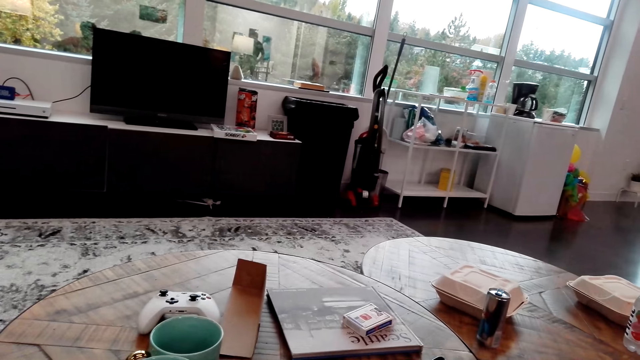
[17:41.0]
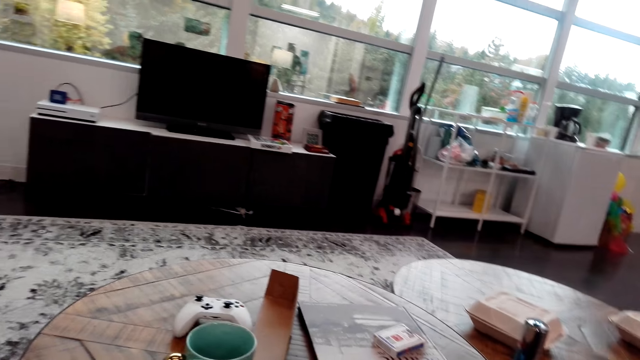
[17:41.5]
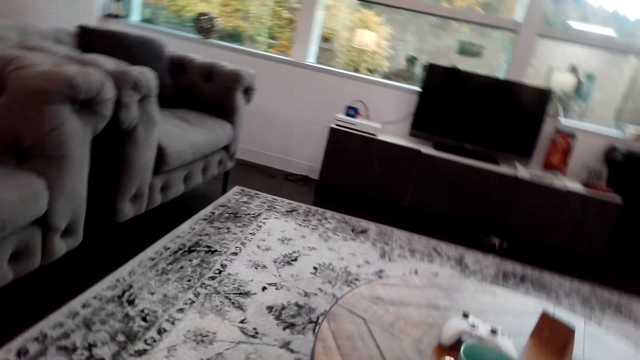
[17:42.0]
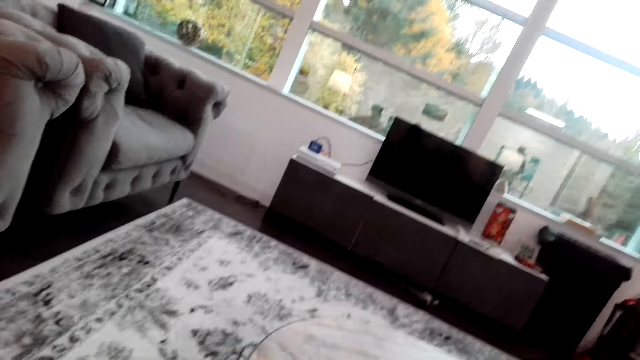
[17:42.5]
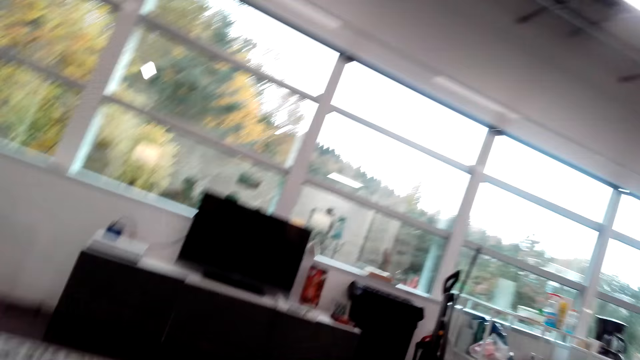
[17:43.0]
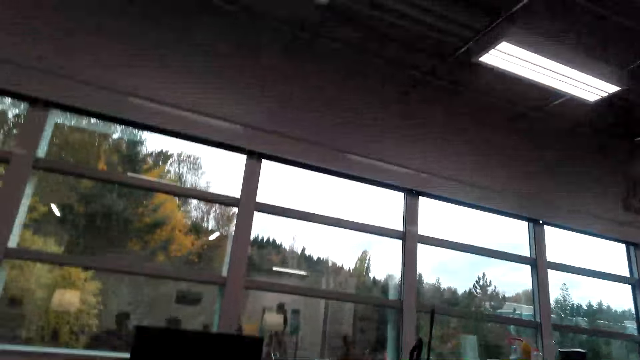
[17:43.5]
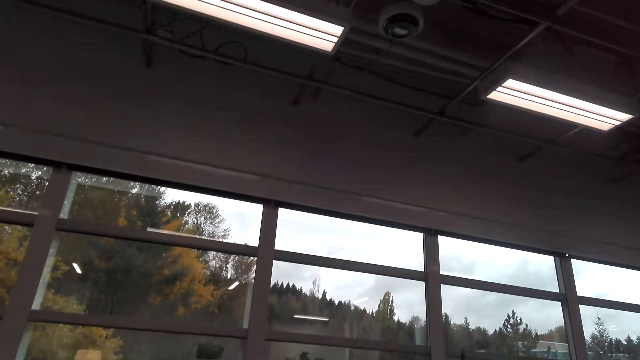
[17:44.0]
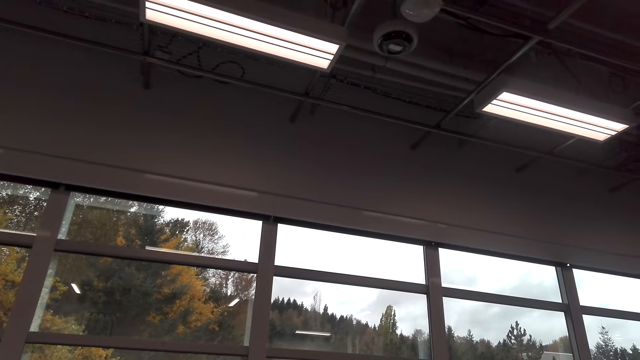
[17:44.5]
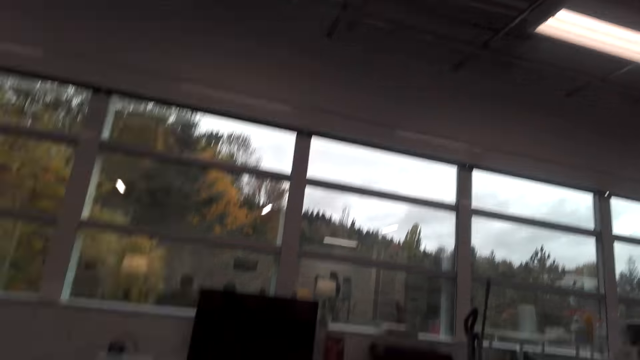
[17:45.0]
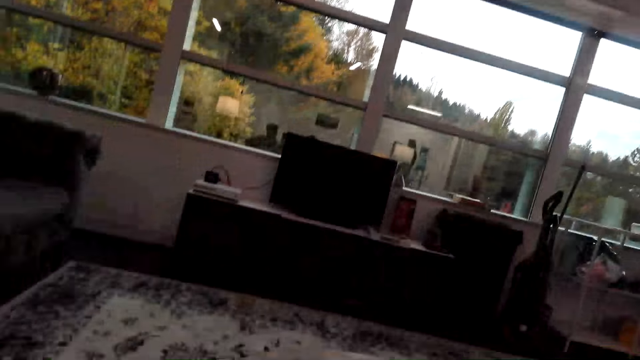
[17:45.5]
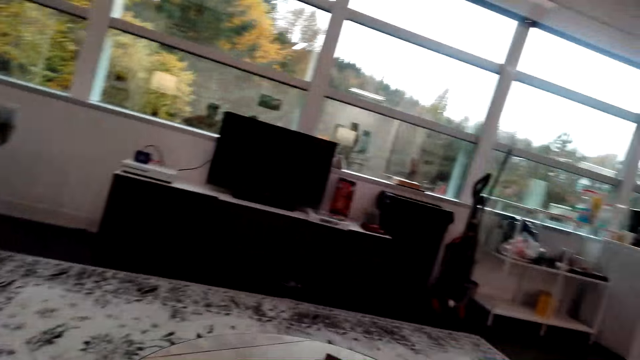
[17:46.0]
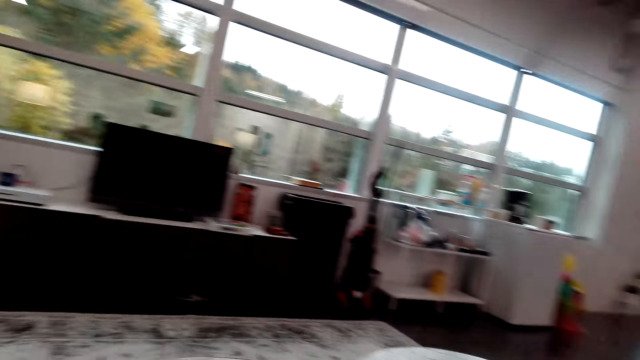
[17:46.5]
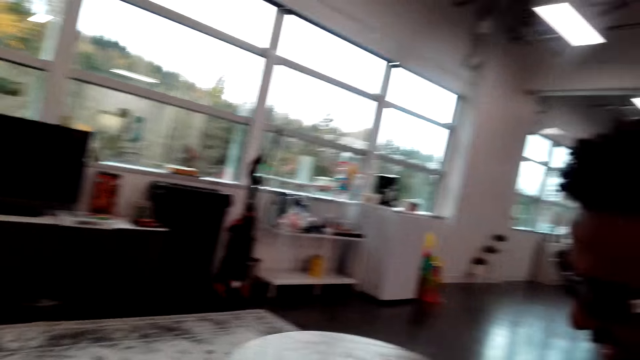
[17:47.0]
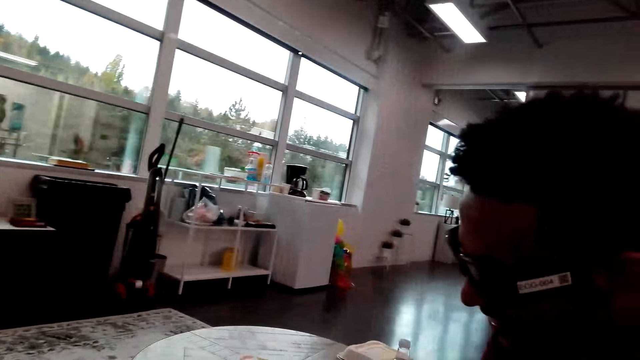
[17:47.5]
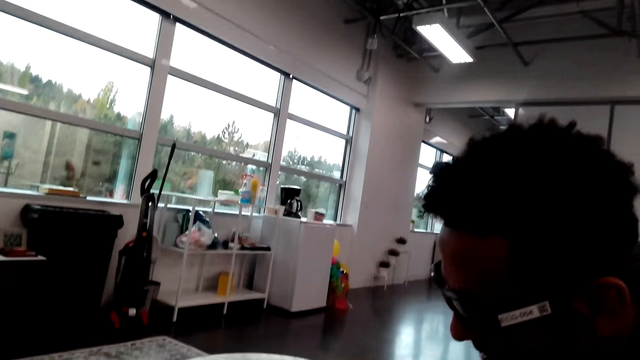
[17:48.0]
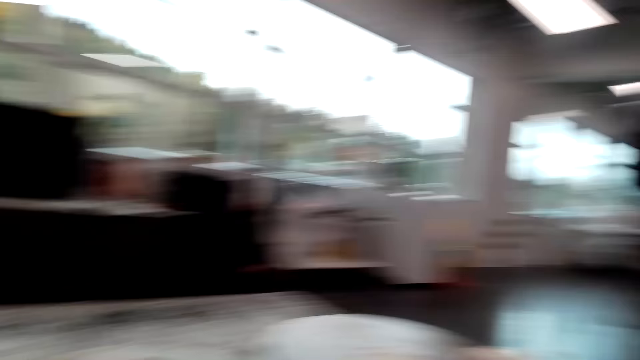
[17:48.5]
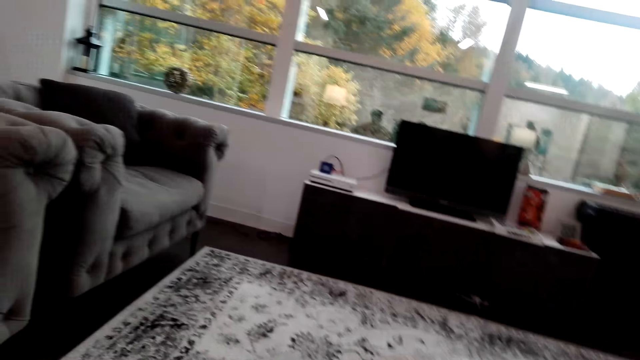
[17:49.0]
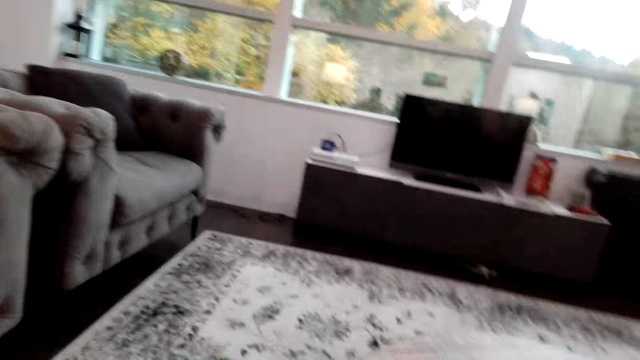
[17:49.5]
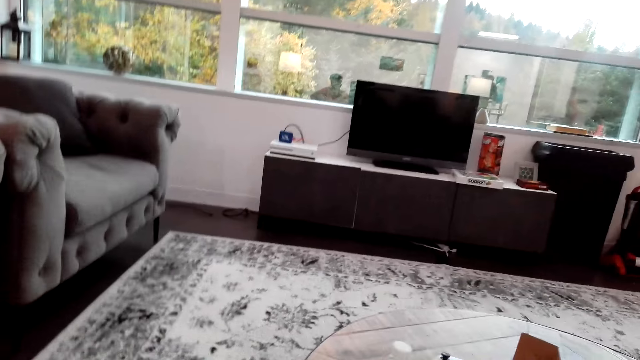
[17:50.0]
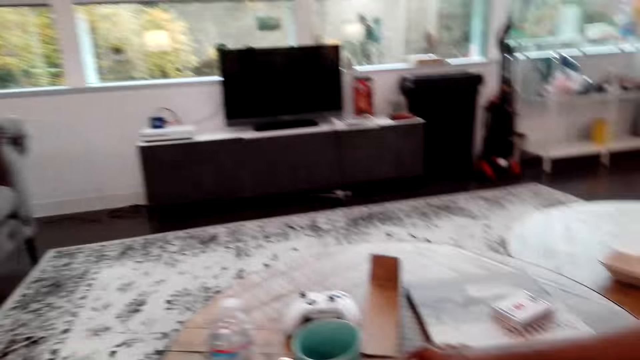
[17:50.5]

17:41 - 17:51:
The man talks to the camera wearer. The camera wearer talks to the man.

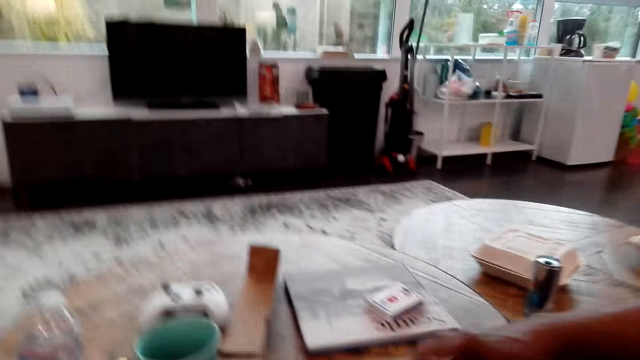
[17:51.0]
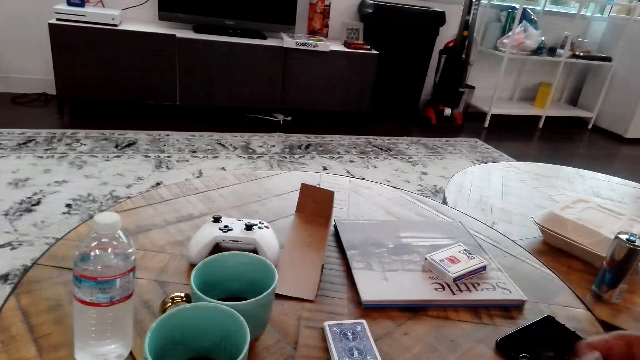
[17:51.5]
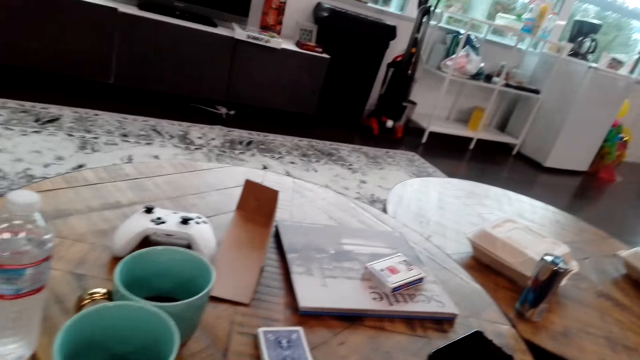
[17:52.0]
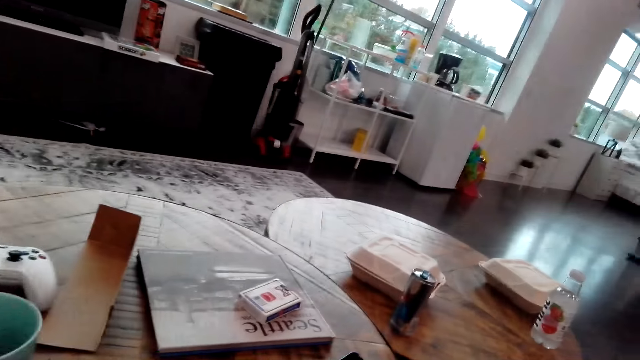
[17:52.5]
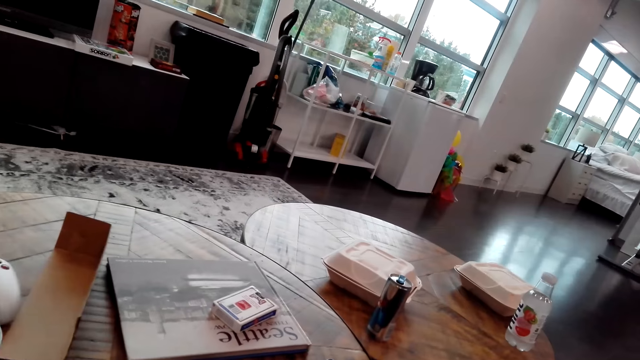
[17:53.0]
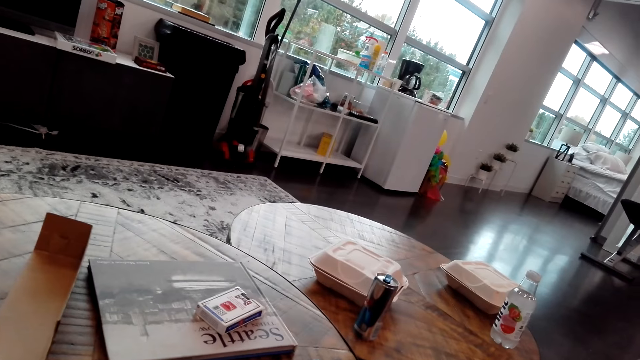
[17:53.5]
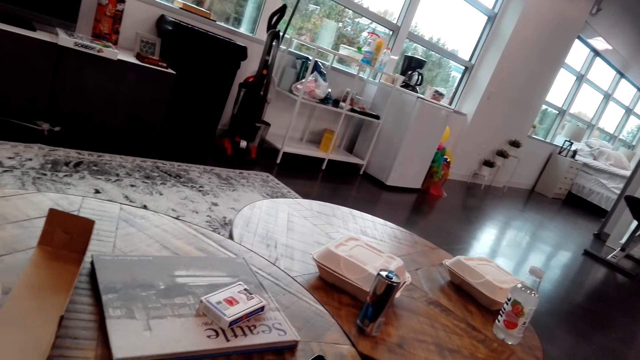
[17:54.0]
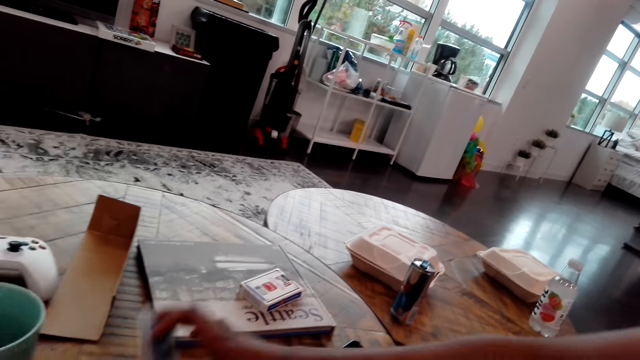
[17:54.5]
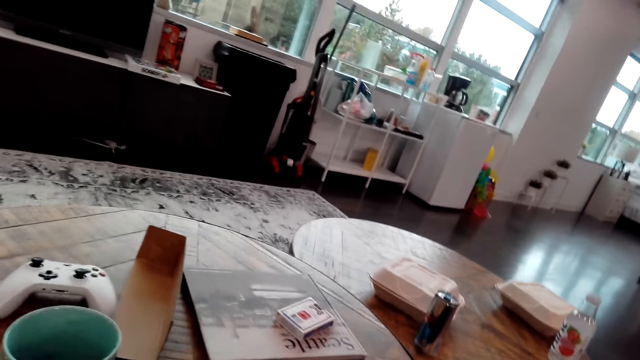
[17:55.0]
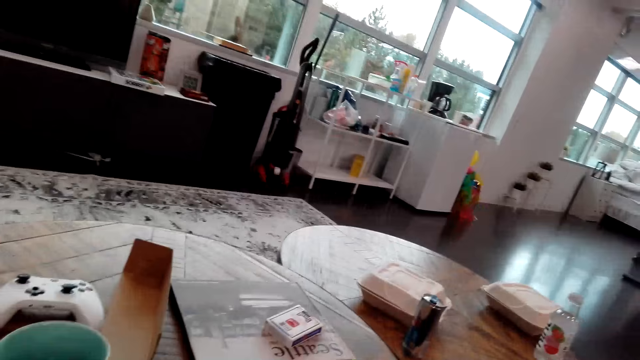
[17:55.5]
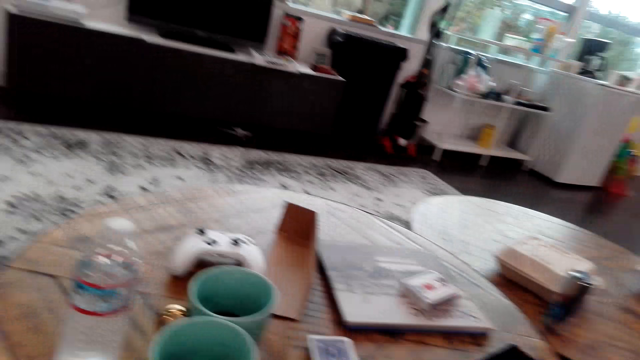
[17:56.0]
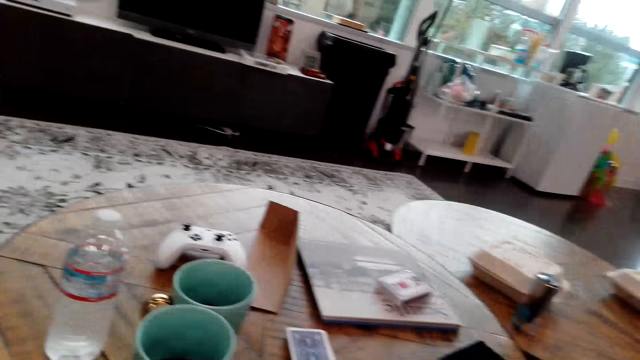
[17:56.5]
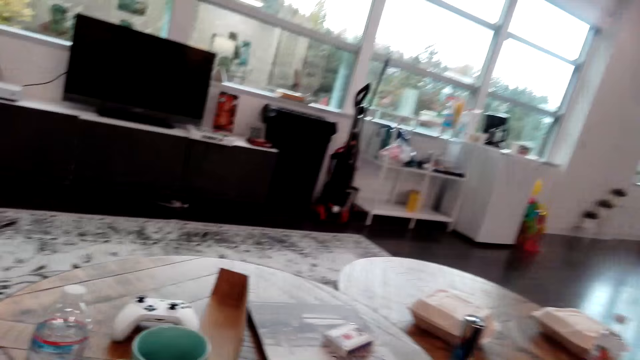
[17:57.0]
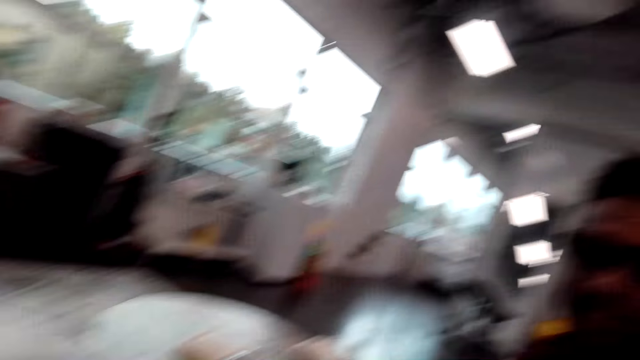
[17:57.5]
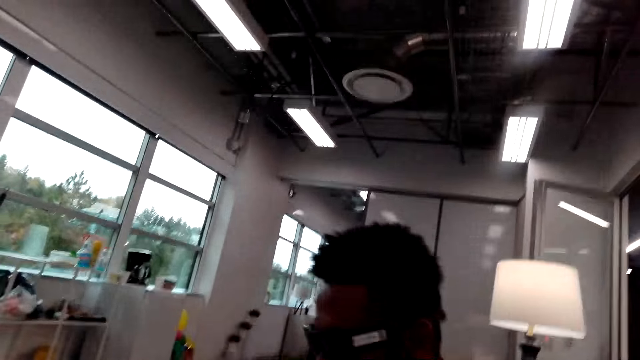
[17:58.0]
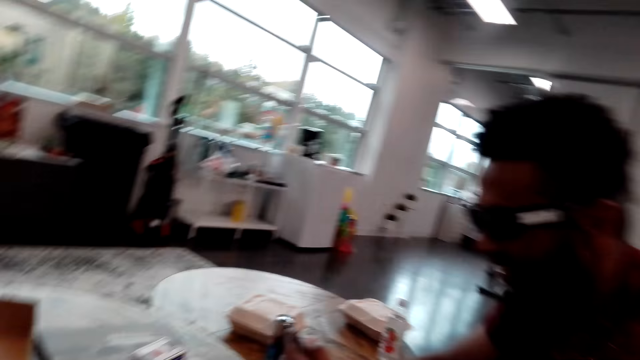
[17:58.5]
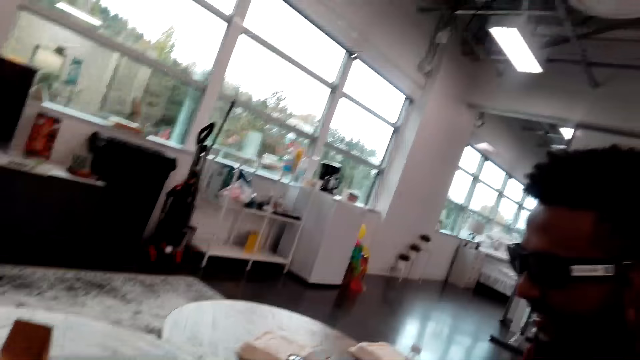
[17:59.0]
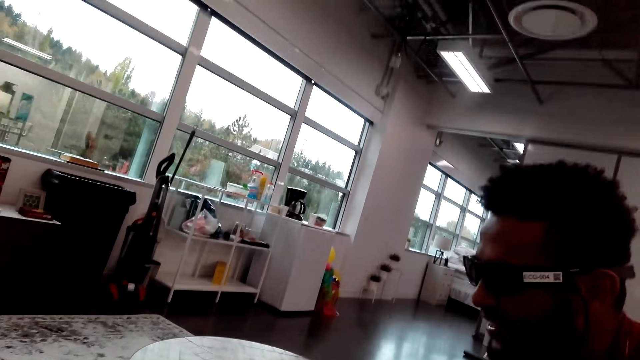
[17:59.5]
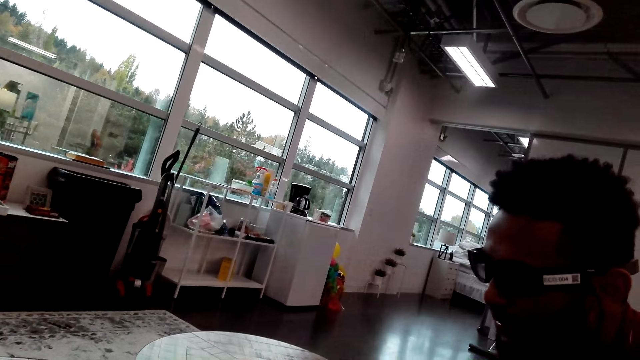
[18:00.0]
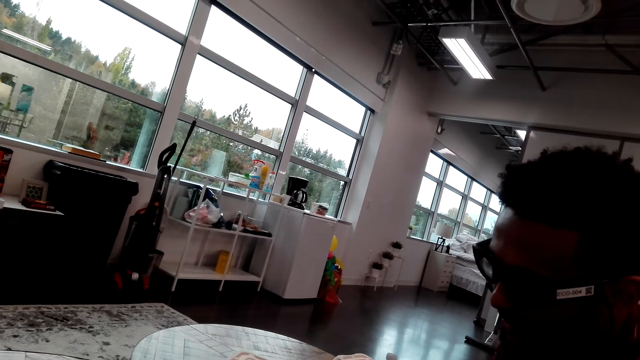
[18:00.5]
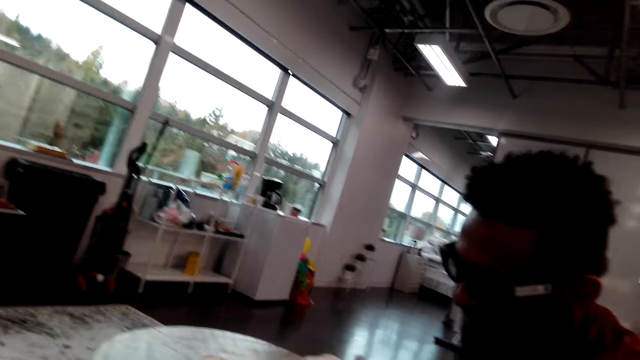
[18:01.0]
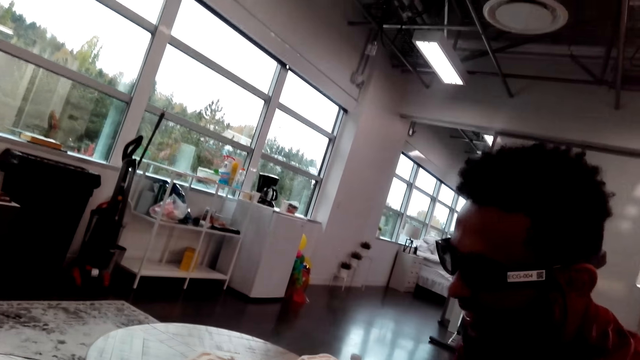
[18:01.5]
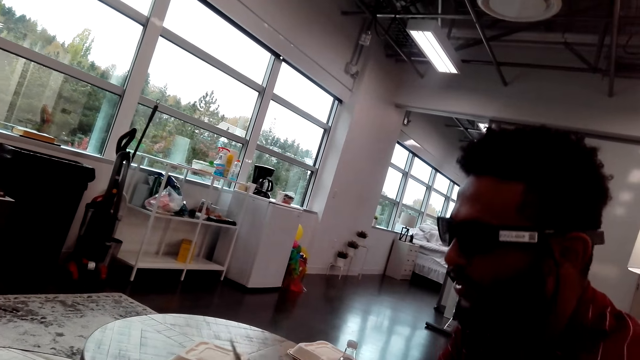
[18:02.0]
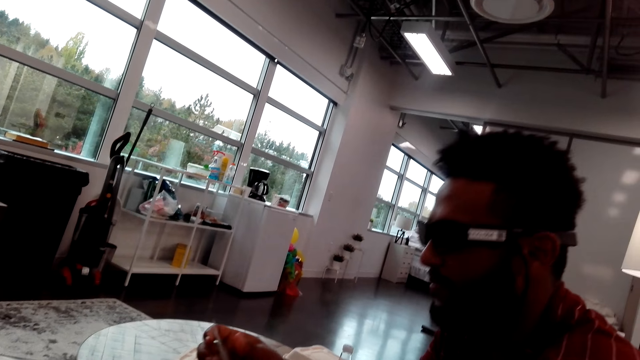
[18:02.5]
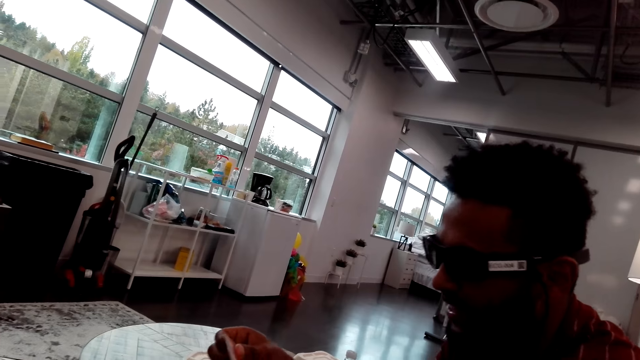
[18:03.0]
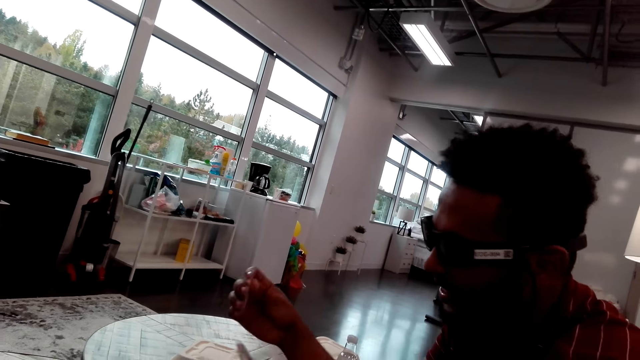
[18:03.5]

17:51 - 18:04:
The man moves his hand and touches a phone. The camera wearer plays a card. They talk to the man. The man talks to the camera wearer.
